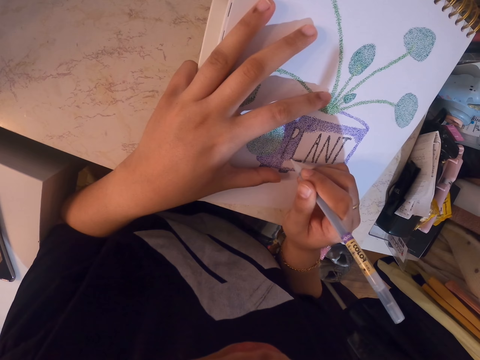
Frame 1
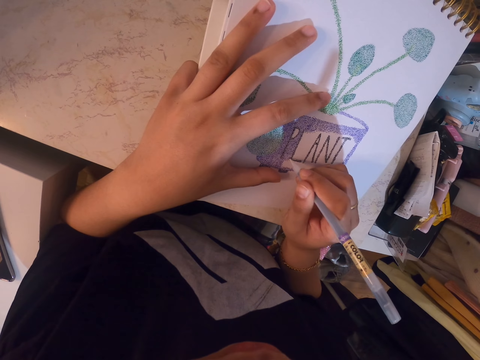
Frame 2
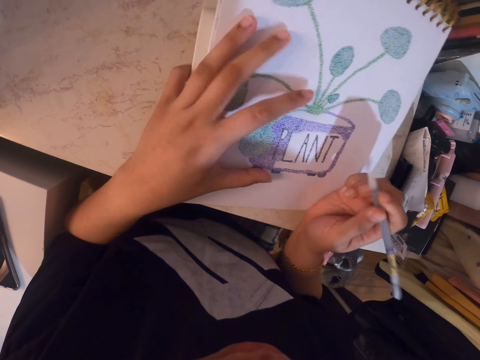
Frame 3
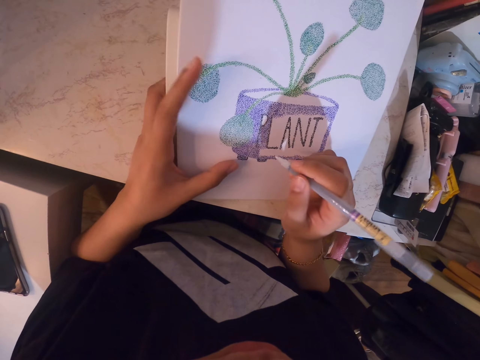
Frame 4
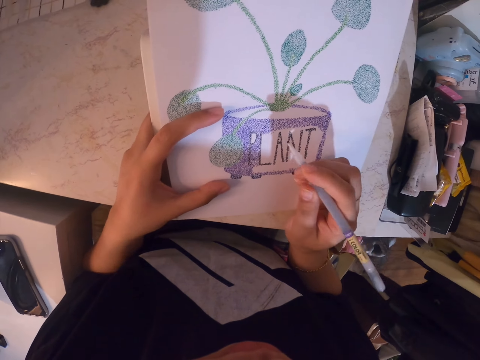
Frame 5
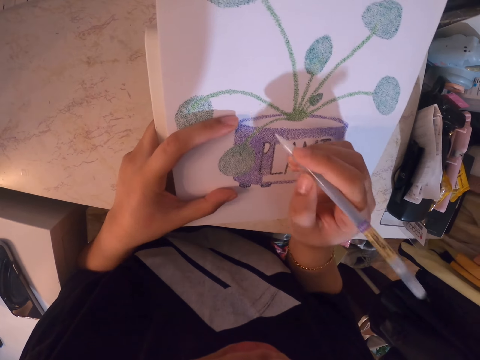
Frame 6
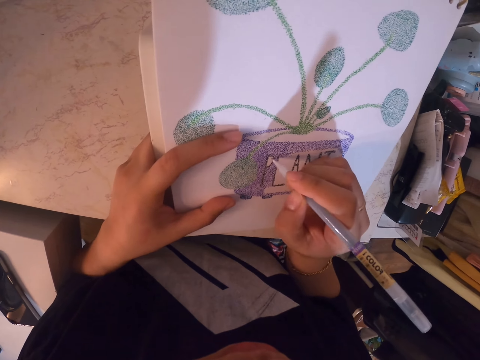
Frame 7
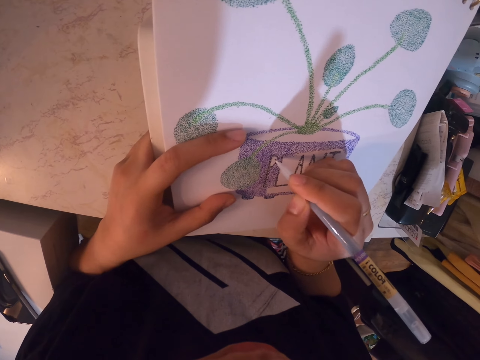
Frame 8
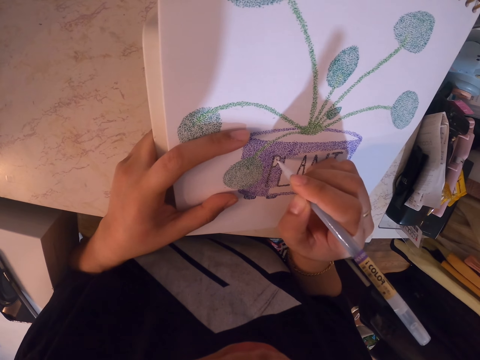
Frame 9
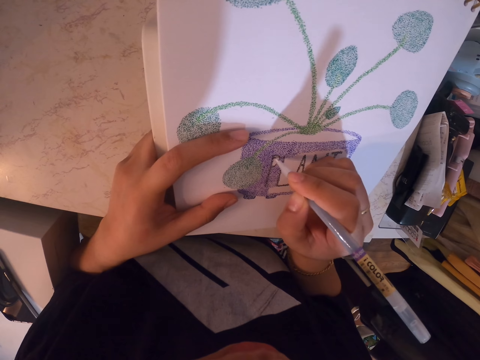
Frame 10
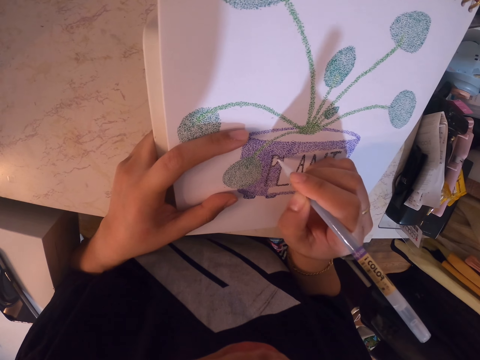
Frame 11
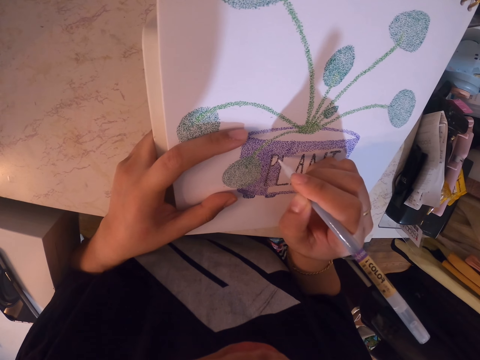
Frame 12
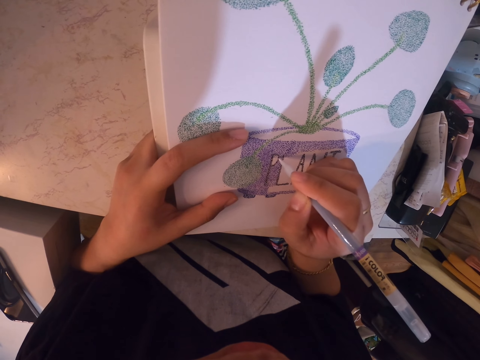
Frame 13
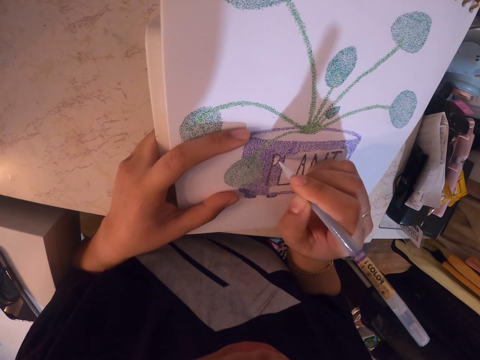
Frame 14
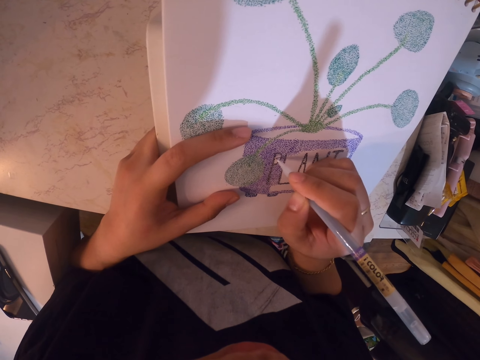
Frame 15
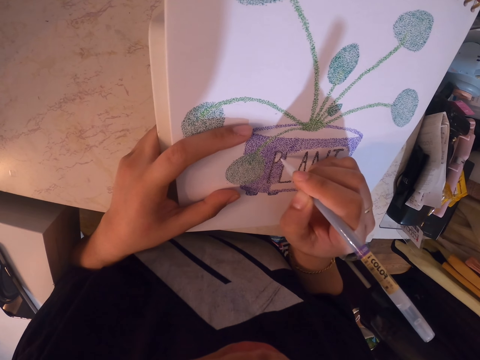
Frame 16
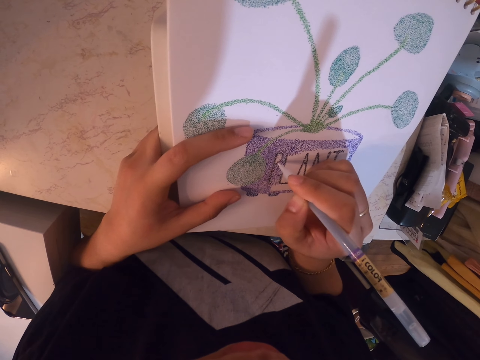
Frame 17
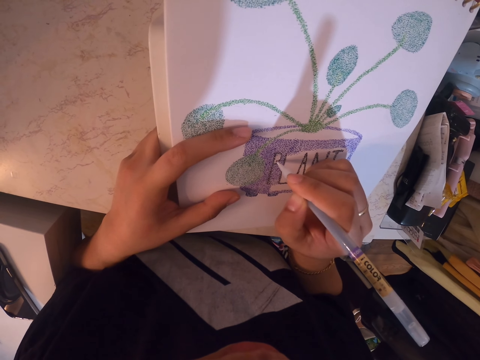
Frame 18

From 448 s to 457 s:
The camera wearer holds the book with her left hand. She draws on the book with the color pen.

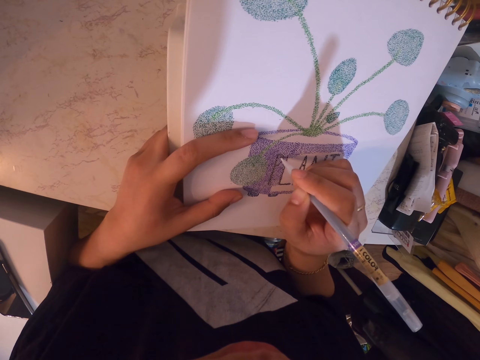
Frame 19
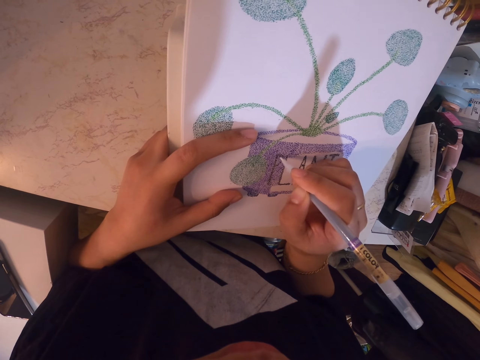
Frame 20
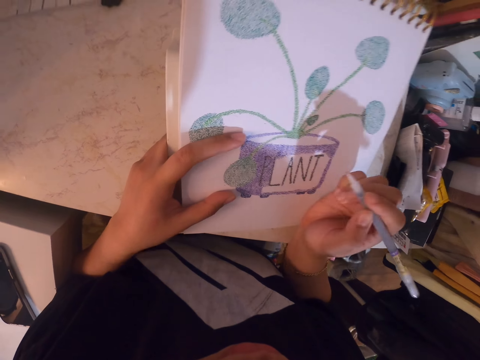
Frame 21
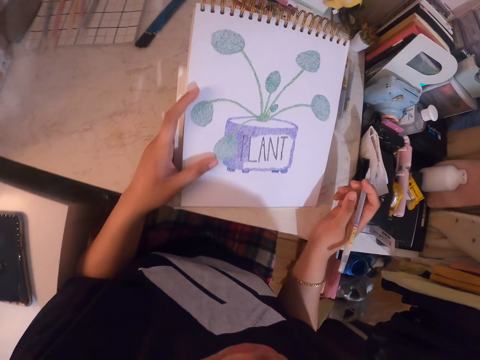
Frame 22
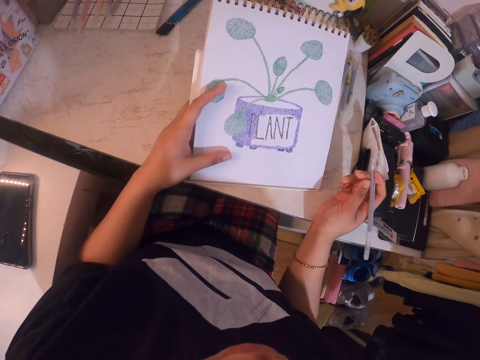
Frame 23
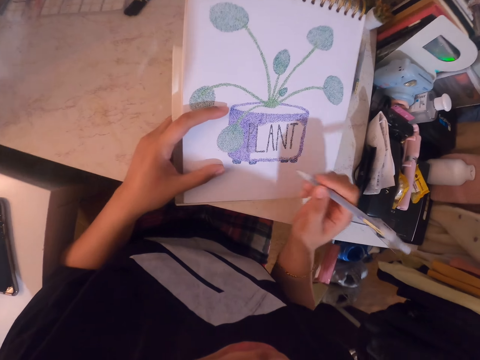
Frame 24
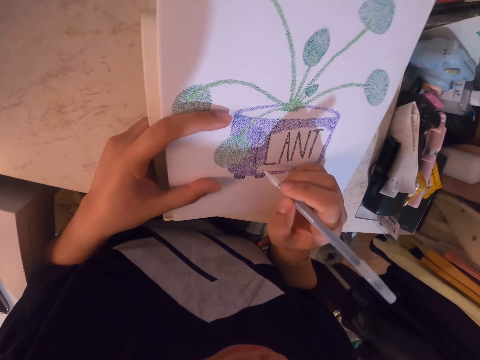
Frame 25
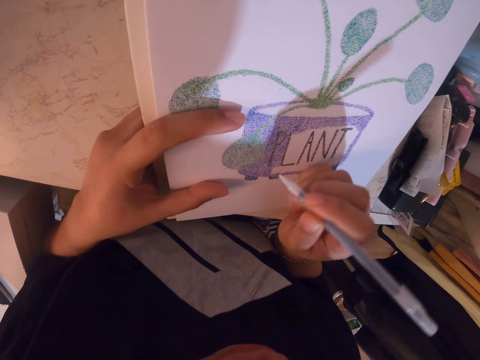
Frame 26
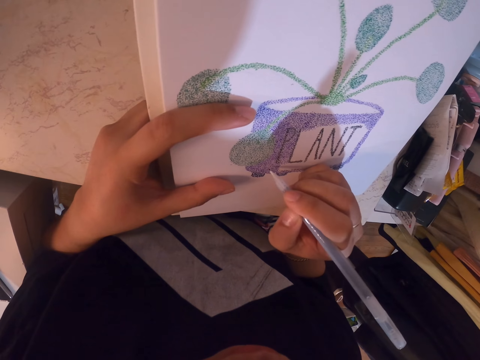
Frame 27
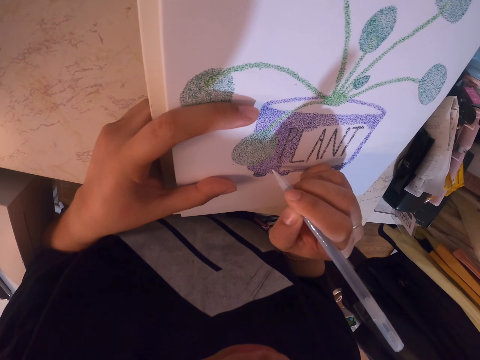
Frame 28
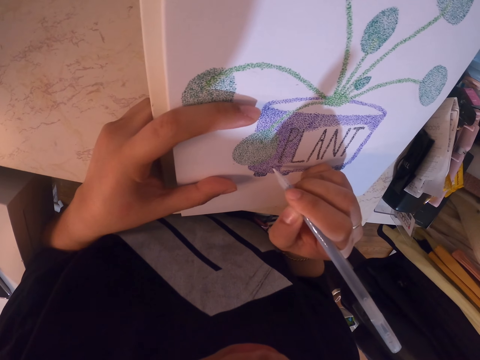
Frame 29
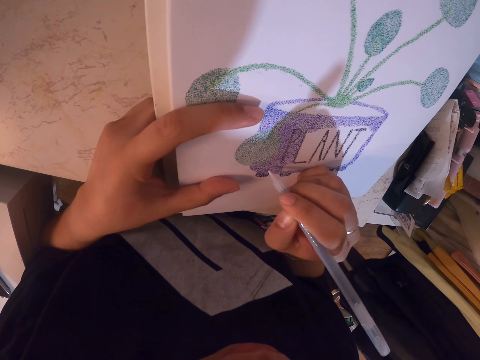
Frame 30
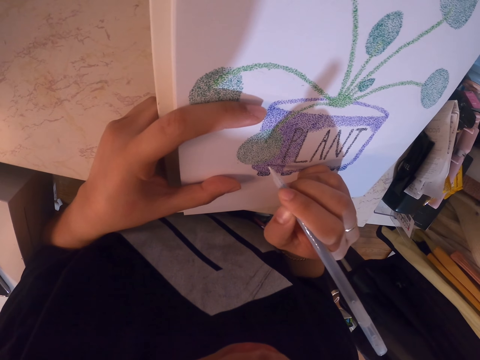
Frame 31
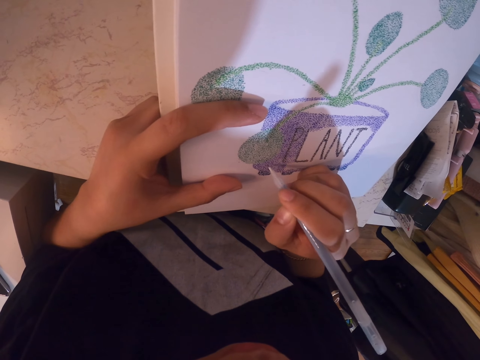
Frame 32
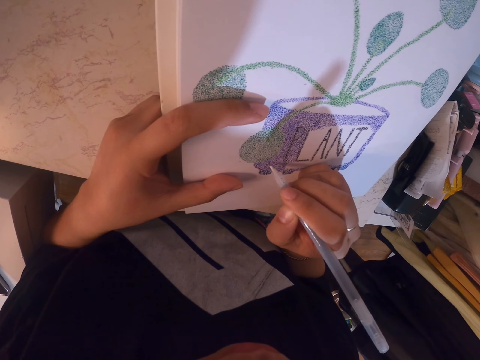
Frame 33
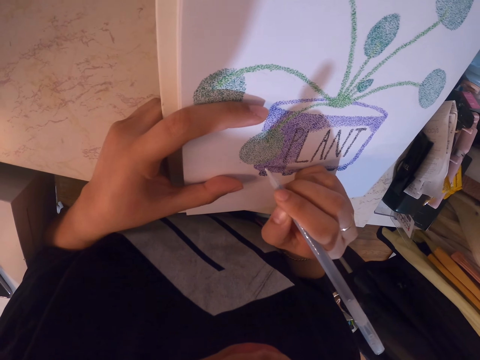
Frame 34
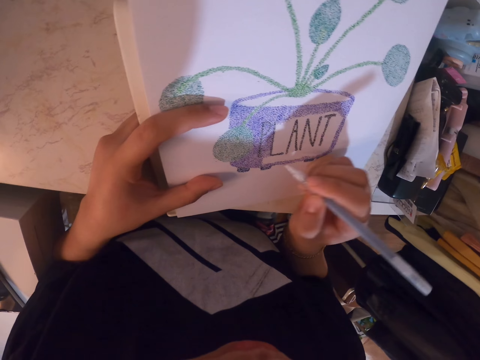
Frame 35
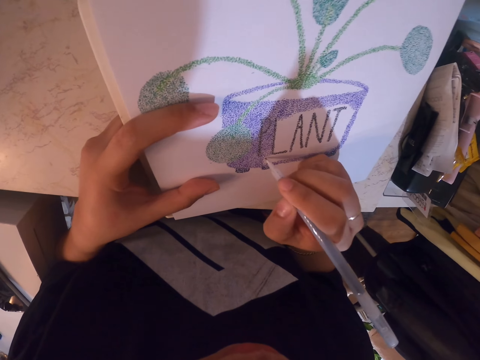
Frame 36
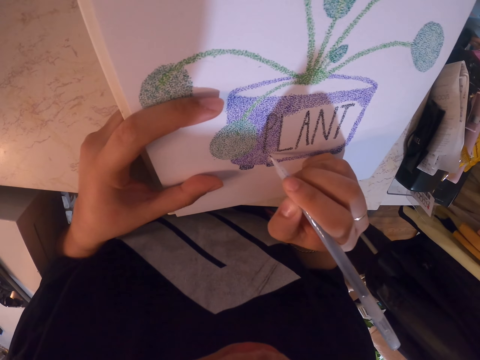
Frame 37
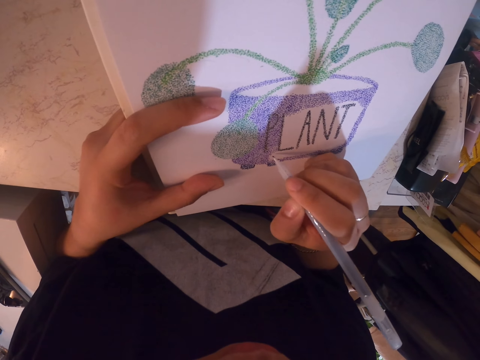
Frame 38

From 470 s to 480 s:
The camera wearer moves her right hand. She draws on the book with the color pen.

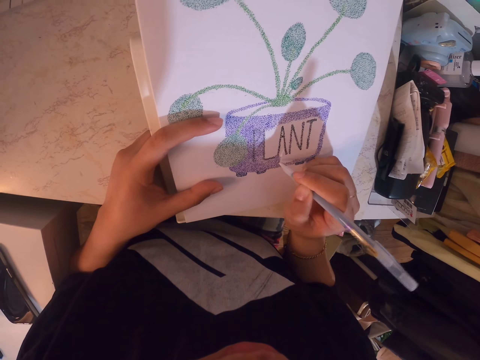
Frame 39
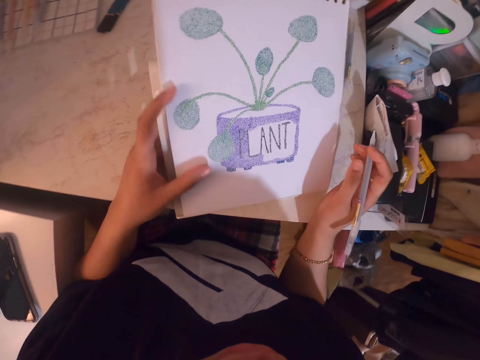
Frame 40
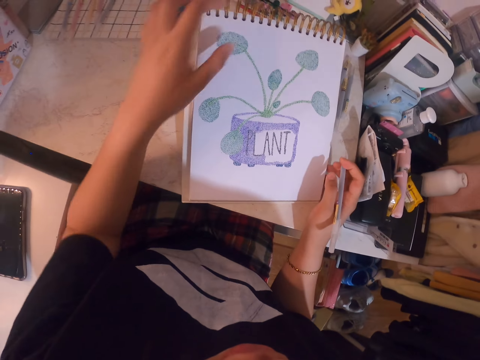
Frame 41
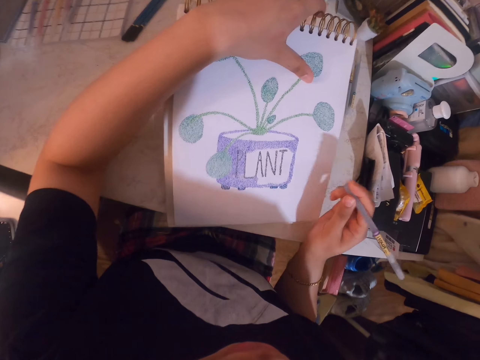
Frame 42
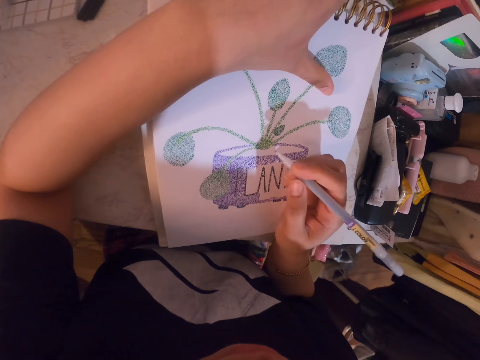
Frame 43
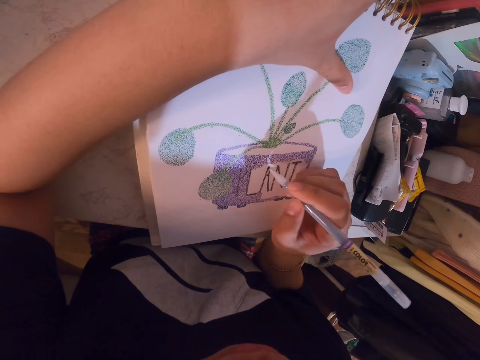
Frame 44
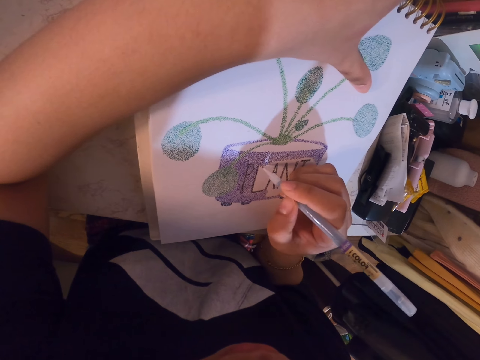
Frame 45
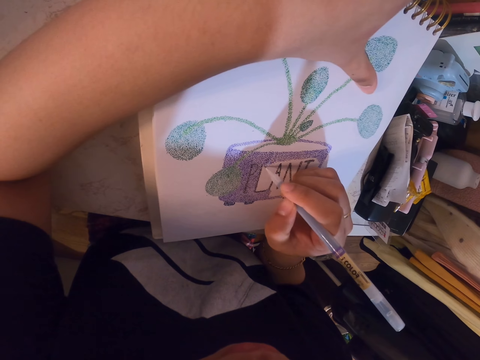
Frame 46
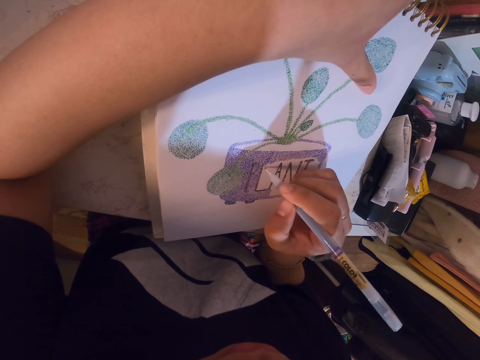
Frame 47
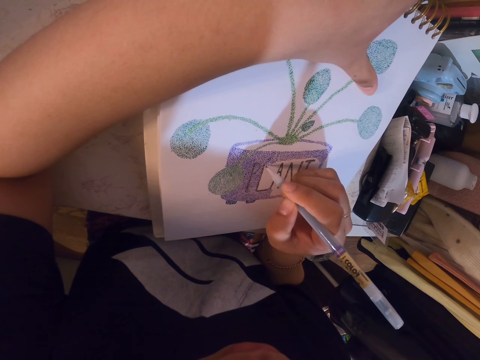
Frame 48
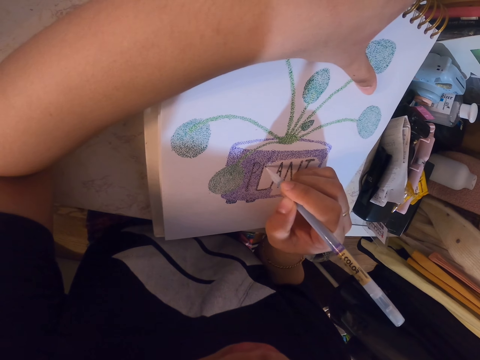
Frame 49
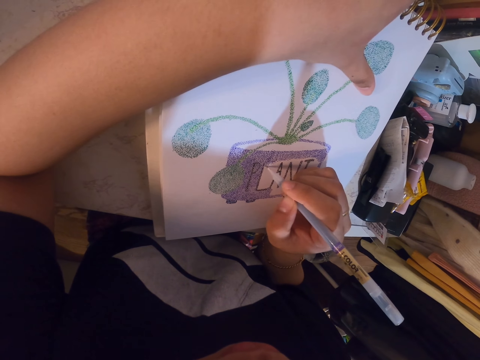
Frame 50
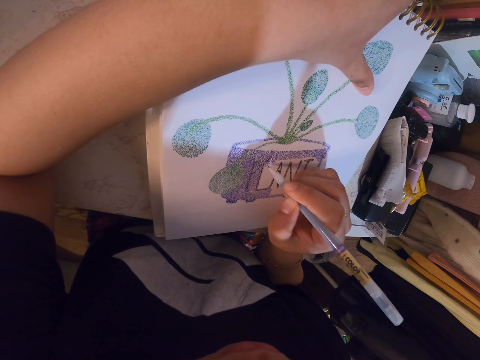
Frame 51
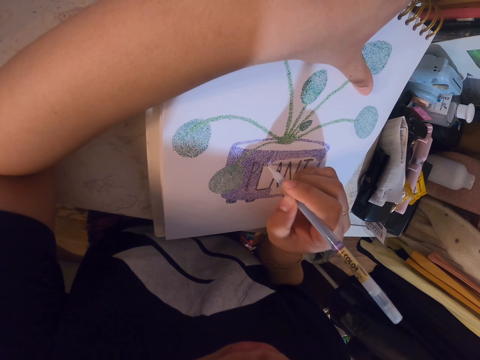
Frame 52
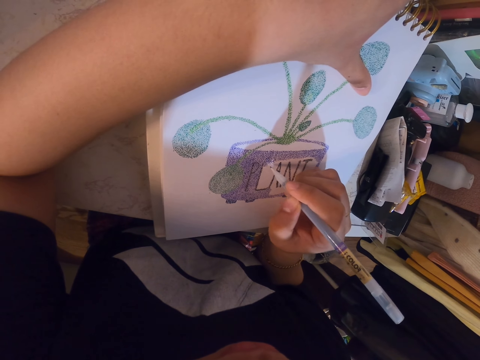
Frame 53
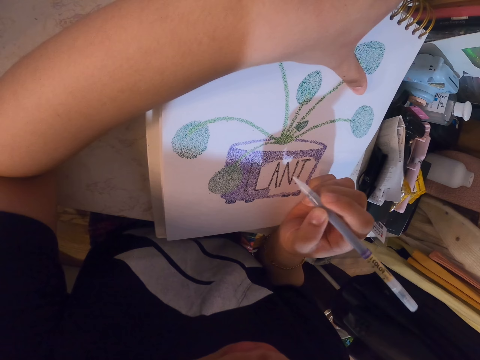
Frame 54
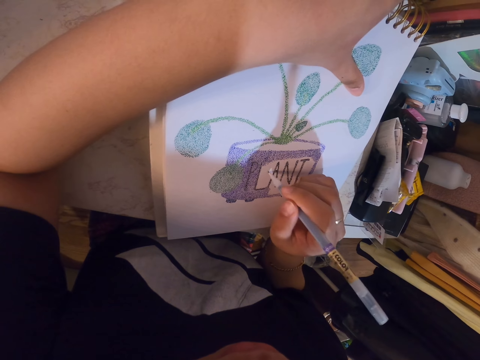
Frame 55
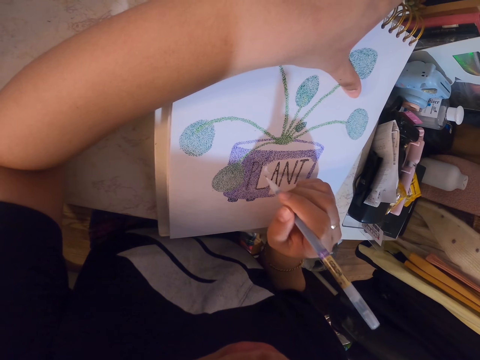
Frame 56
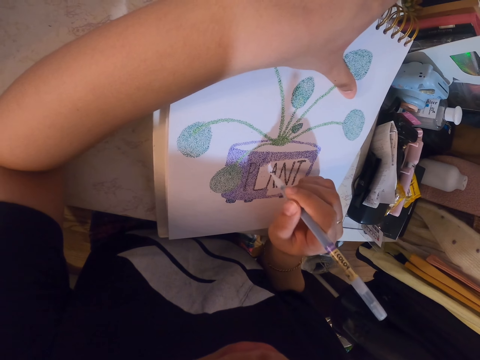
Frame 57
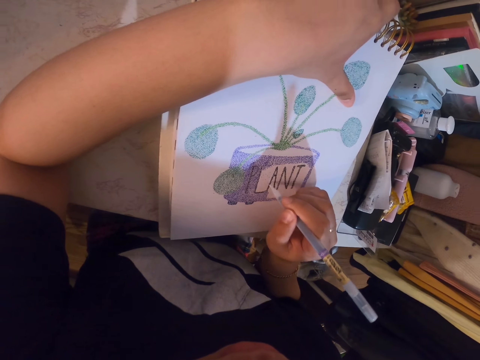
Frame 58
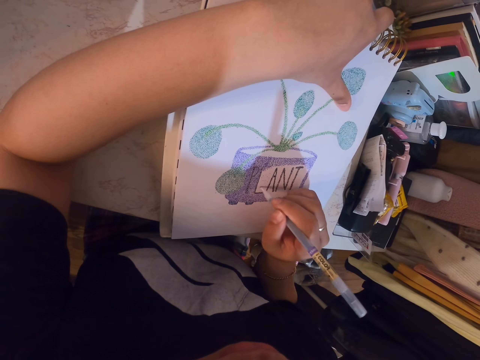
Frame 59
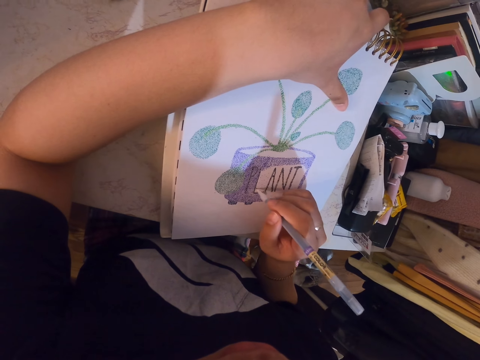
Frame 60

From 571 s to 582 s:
The camera wearer holds the book with her left hand. She puts dots on the book with the color pen.
